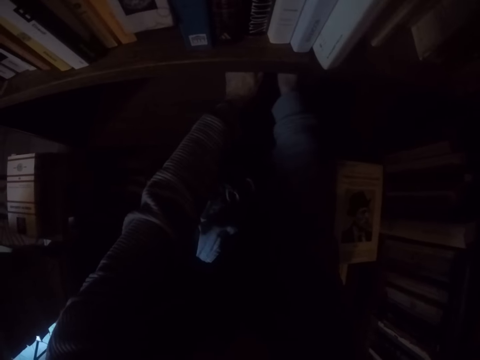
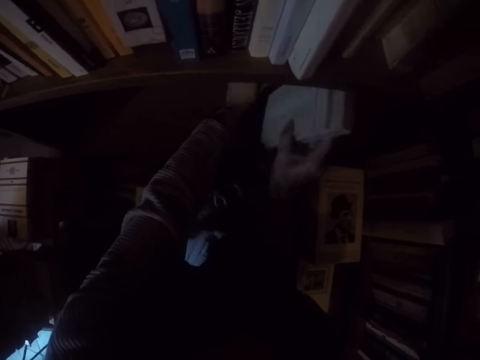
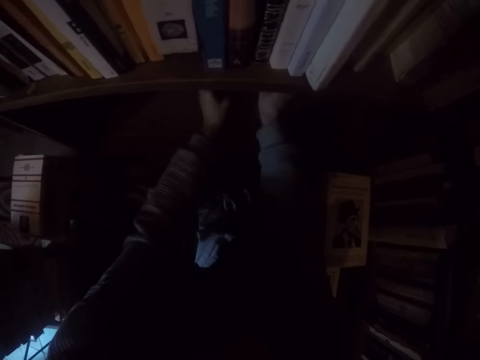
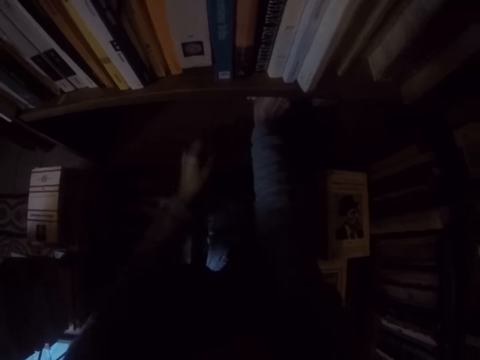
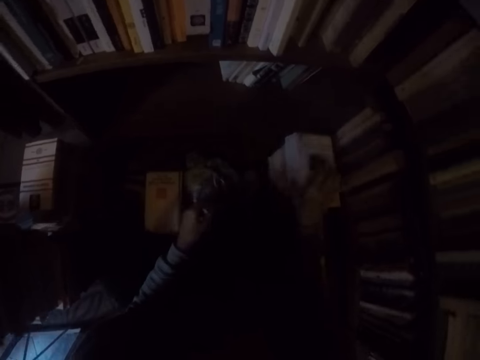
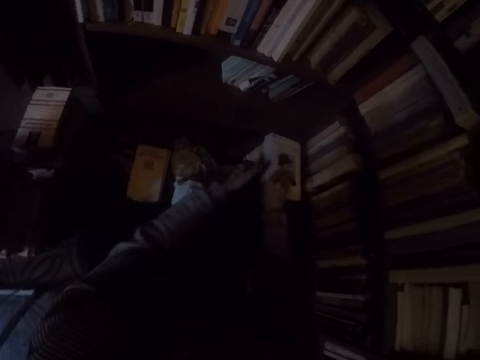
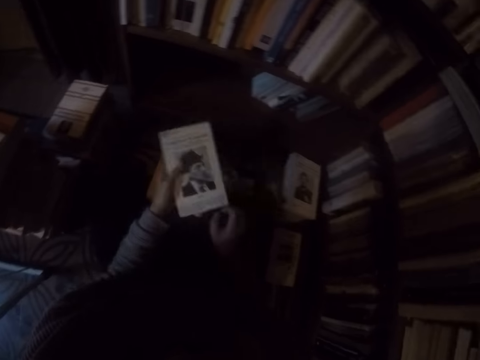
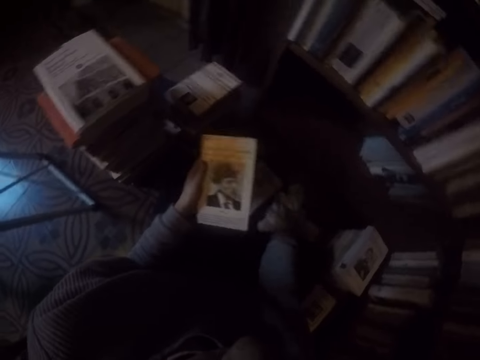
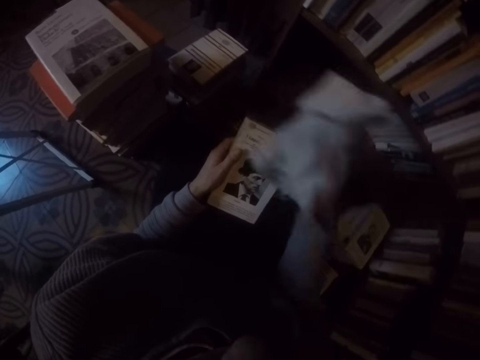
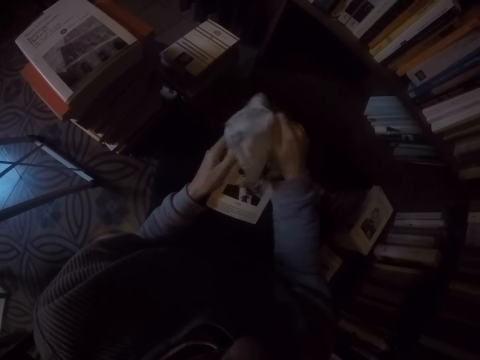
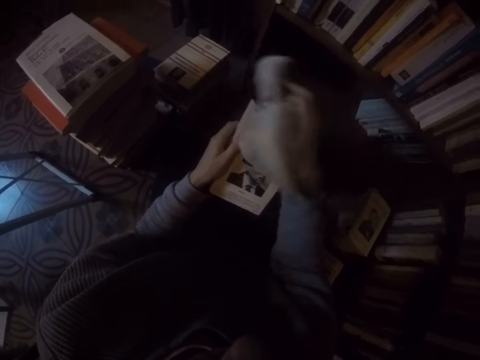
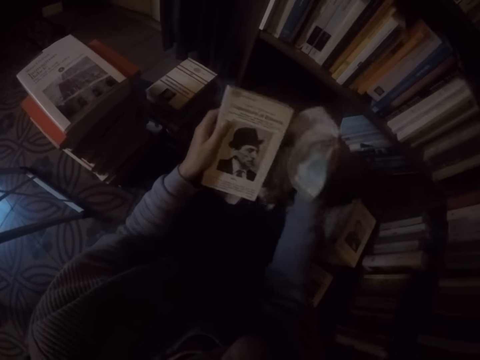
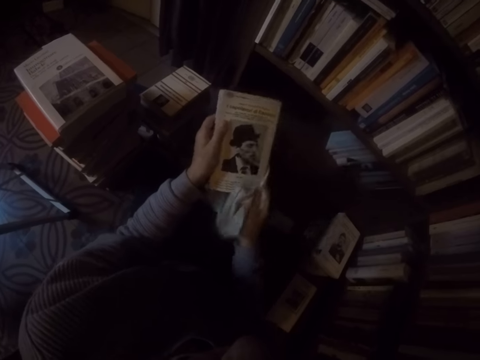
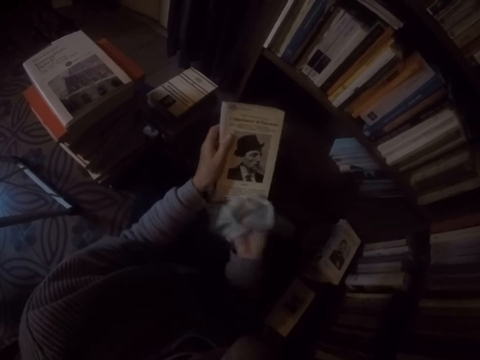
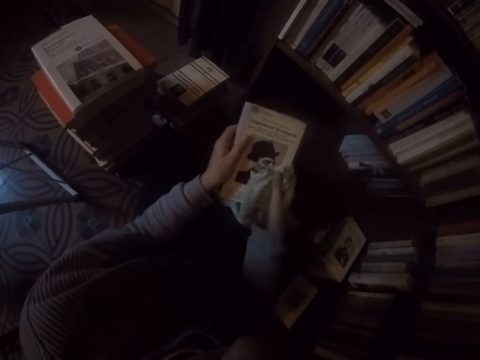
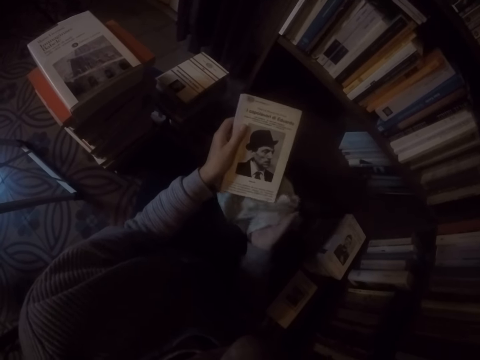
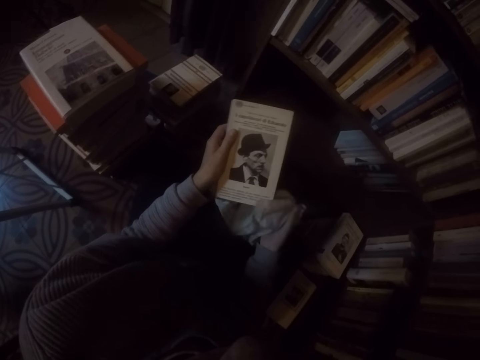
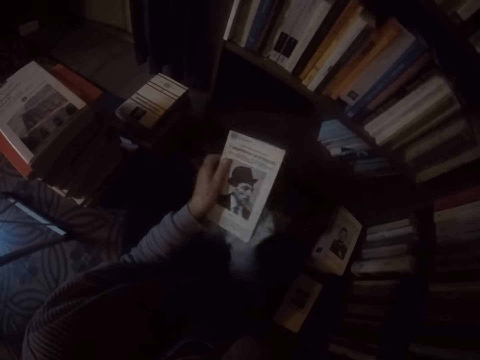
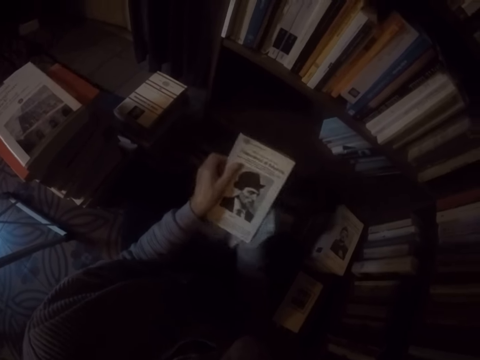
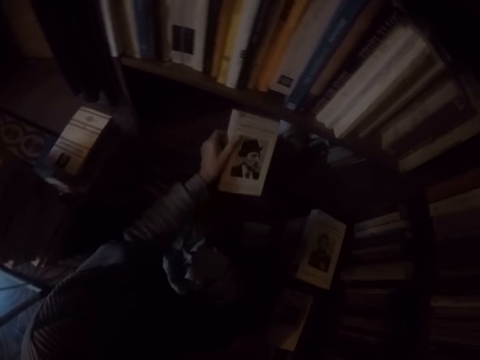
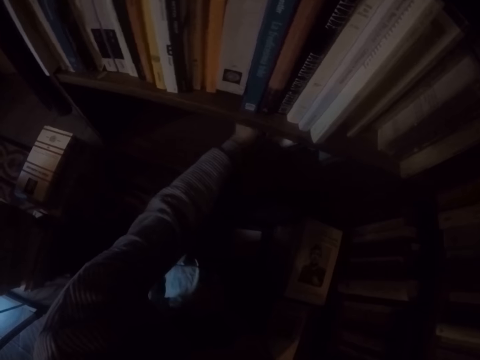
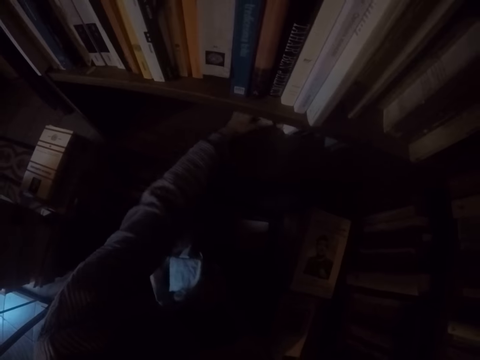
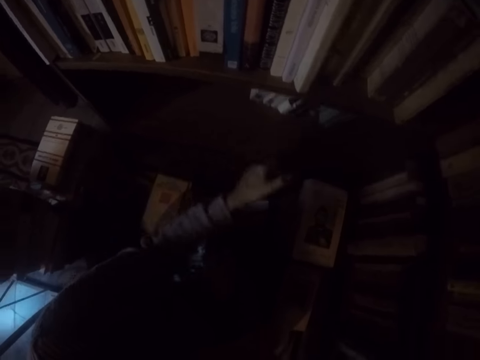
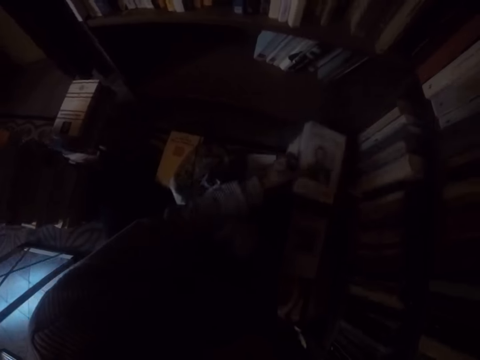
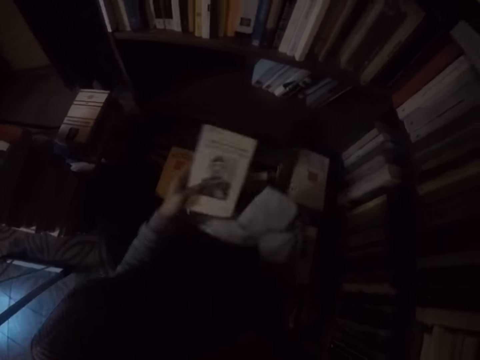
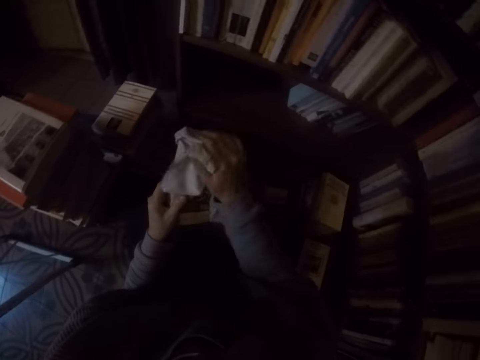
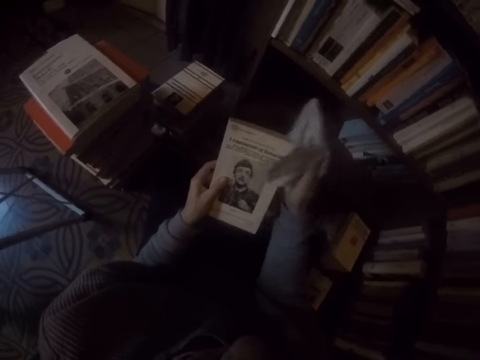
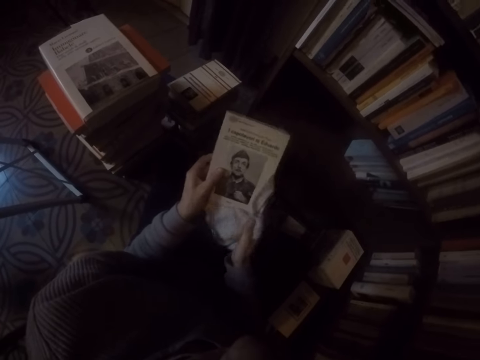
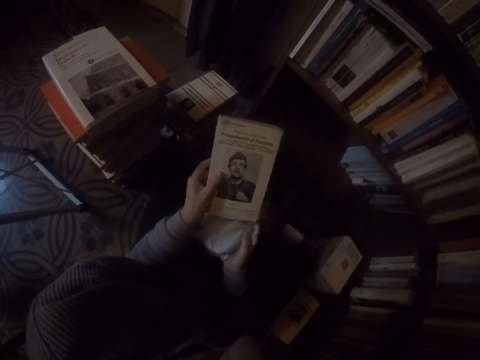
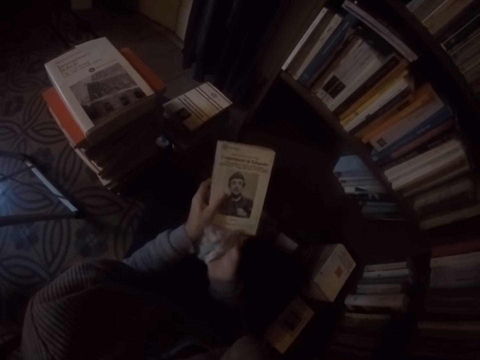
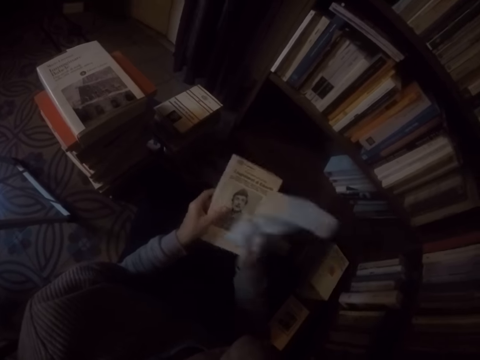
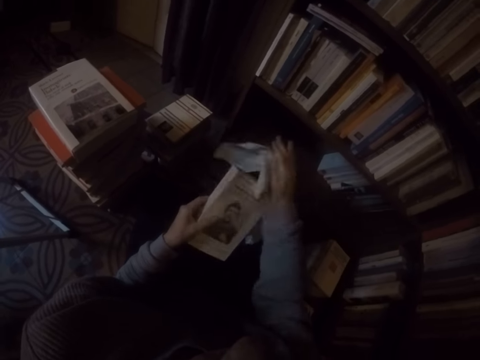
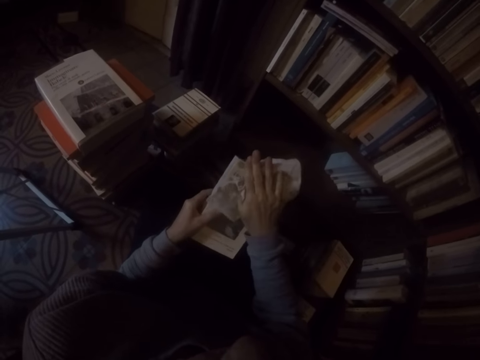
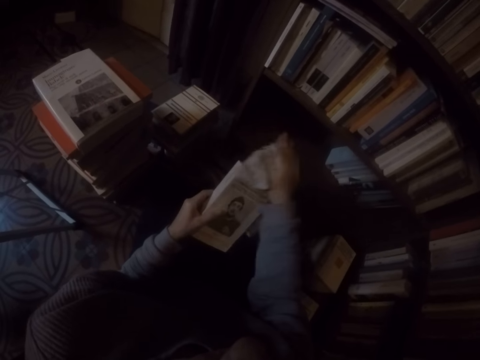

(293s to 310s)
The camera wearer picks up a book on the ground with her right hand. She passes the book in her right hand to her left hand. She picks up the rag on the ground with her right hand. She wipes the book in her left hand with the rag in her right hand. She places the book in her left hand into the shelf. She picks up a book on the ground with her left hand. She wipes the book in her left hand with the rag in her right hand.

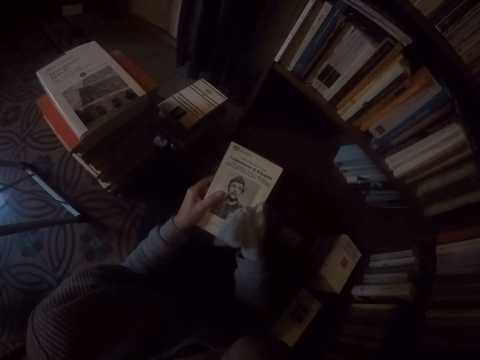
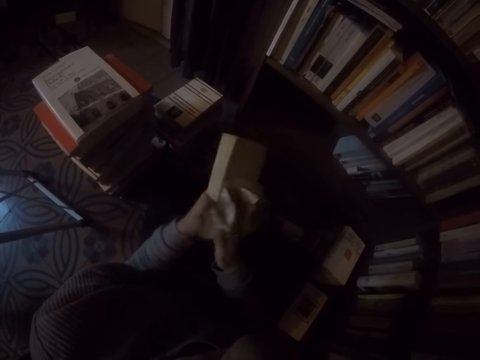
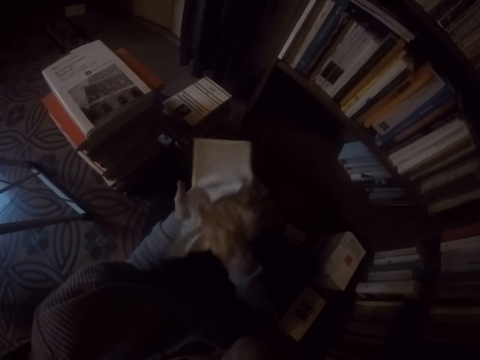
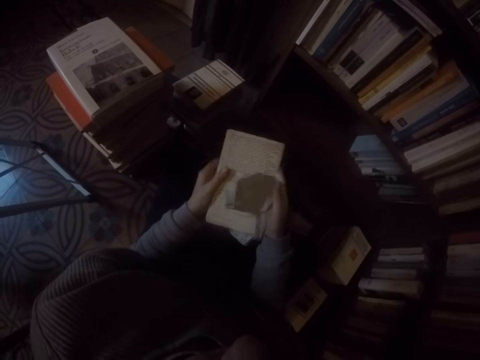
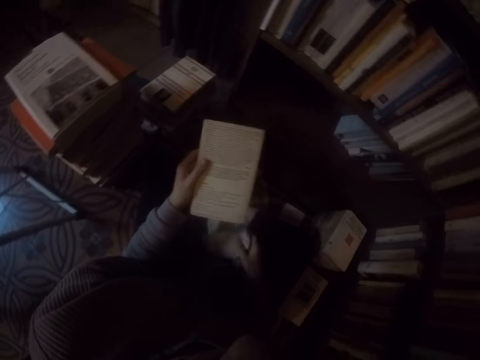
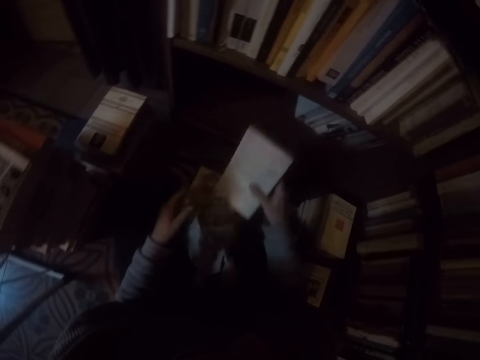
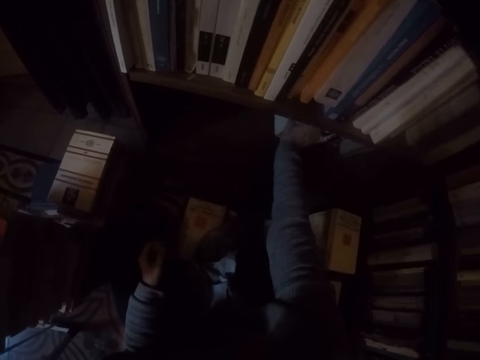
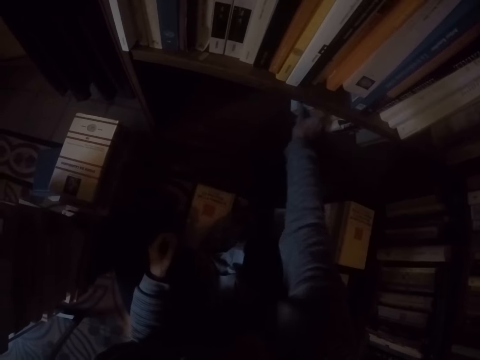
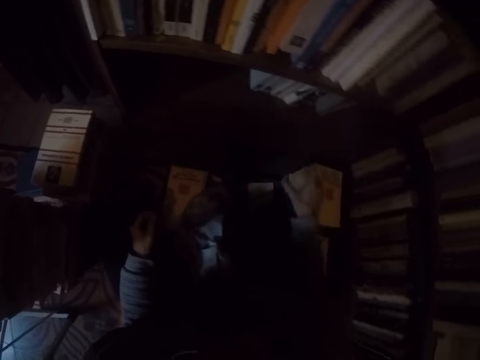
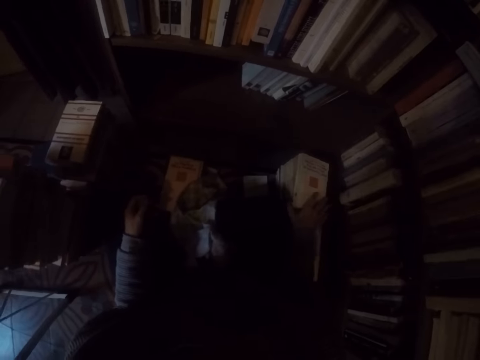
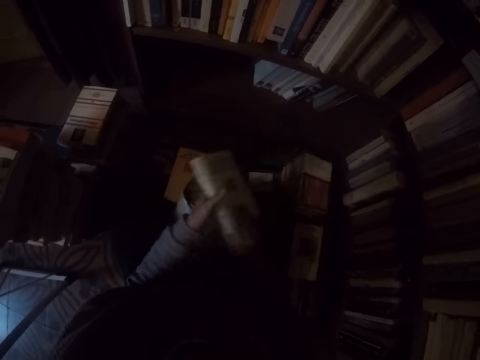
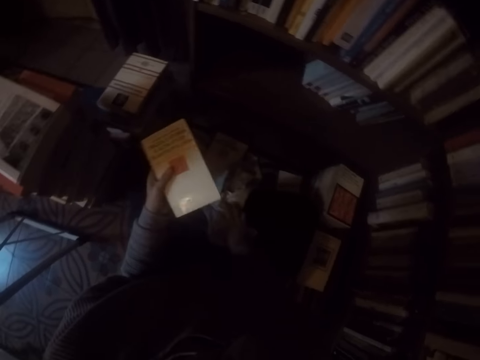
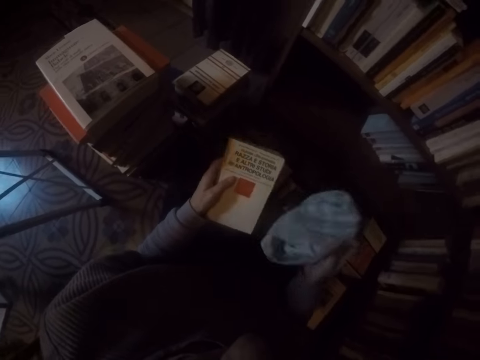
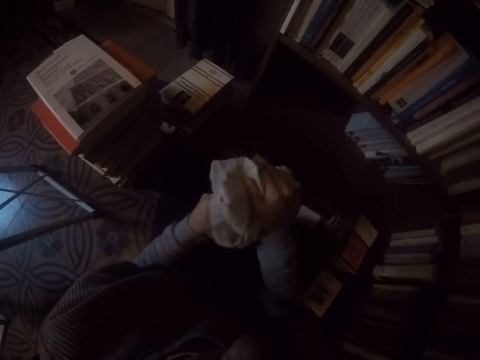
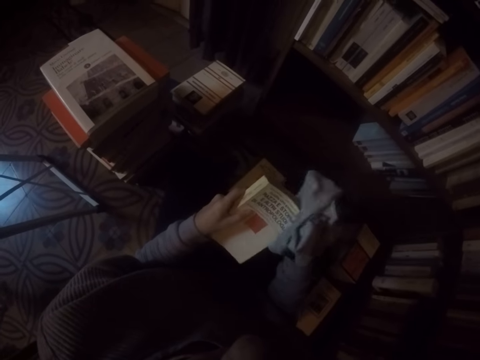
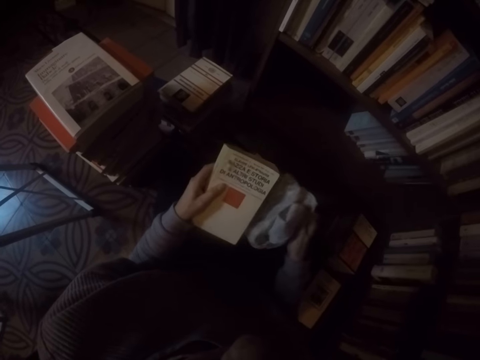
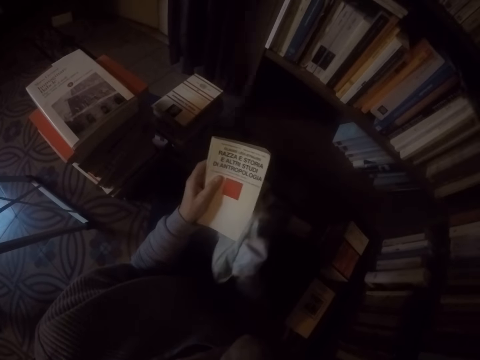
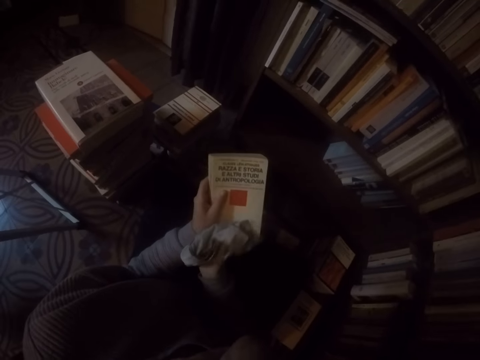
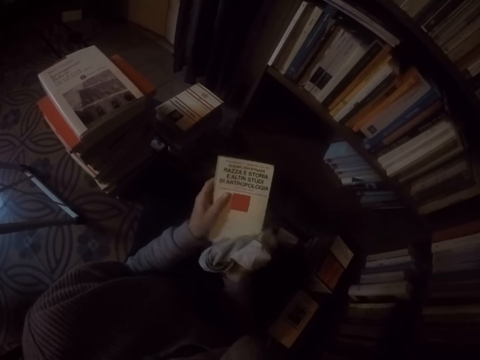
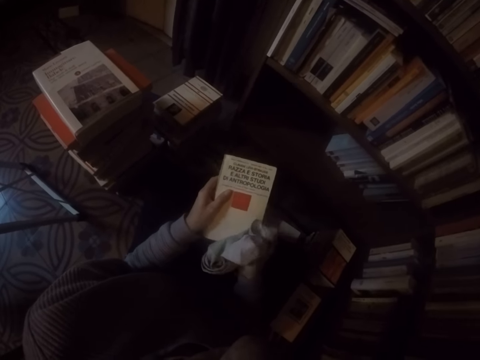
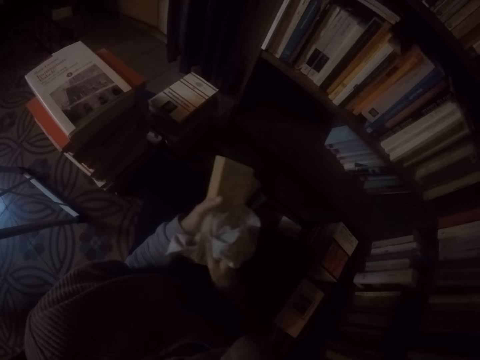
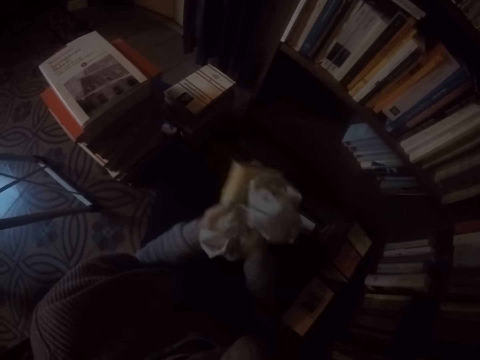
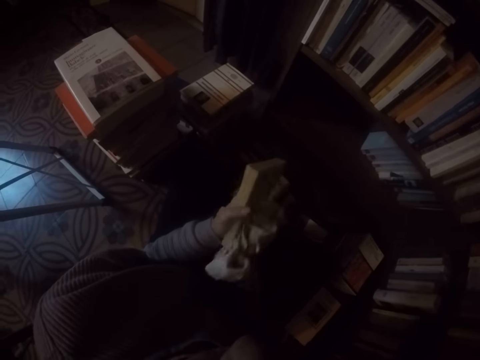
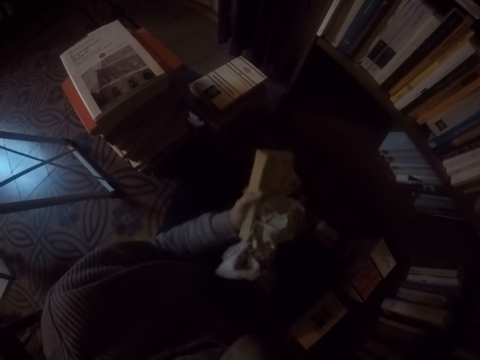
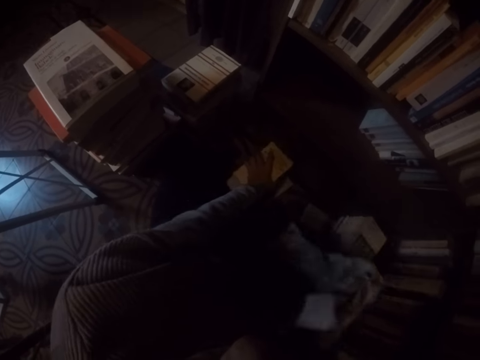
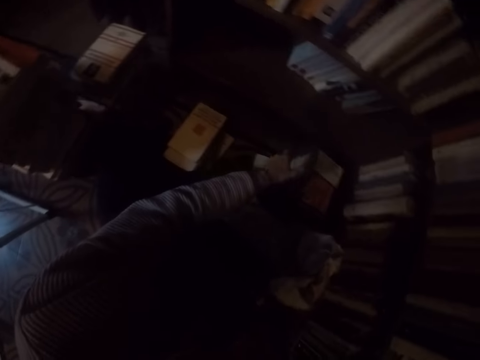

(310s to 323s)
The camera wearer drops the rag in her right hand on the ground. She passes the book in her left hand to her right hand. She places the book in her right hand into the shelf. She picks up a book on the ground with her right hand. She passes the book in her right hand to her left hand. She picks up the rag on the ground with her right hand. She wipes the book in her left hand with the rag in her right hand. She drops the book in her left hand on the ground.
